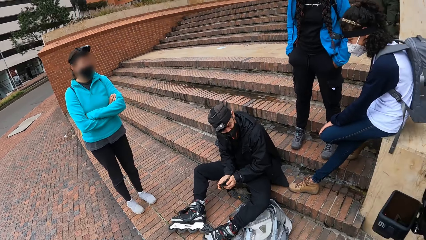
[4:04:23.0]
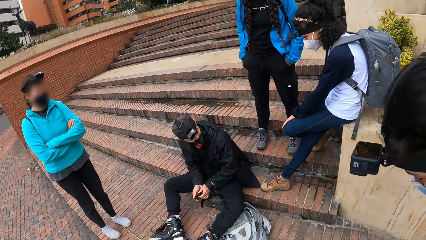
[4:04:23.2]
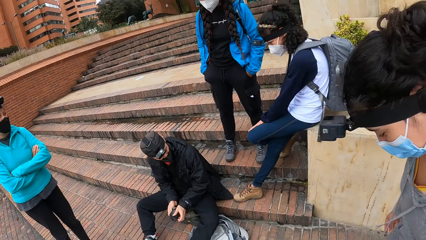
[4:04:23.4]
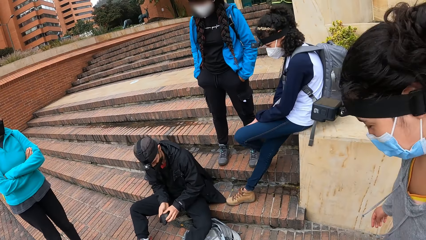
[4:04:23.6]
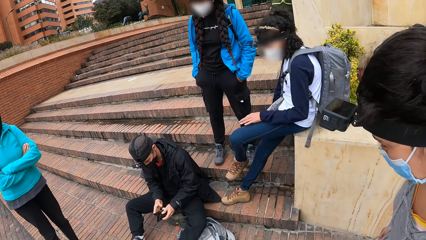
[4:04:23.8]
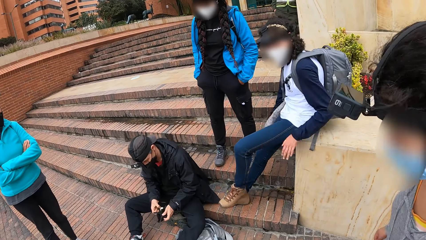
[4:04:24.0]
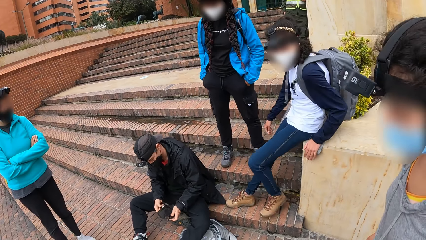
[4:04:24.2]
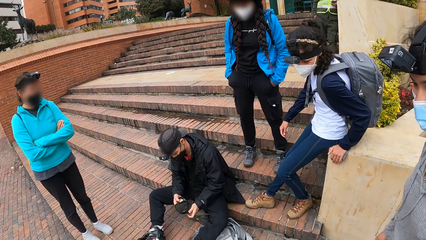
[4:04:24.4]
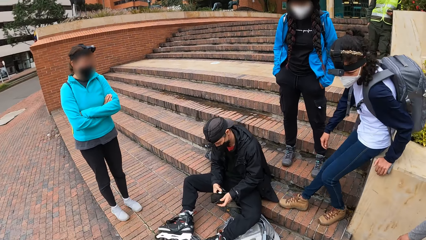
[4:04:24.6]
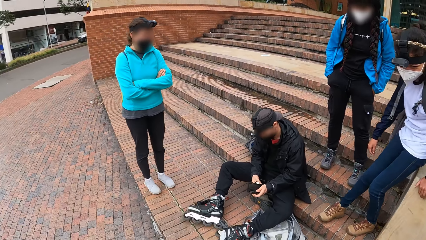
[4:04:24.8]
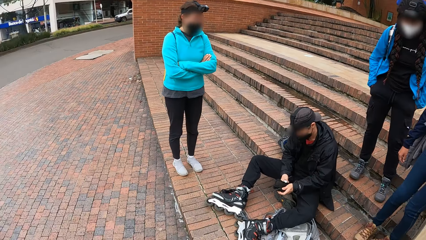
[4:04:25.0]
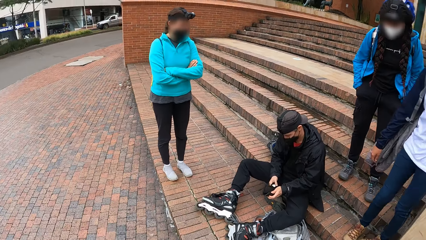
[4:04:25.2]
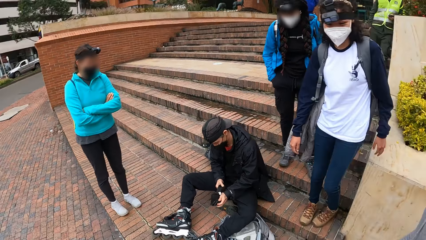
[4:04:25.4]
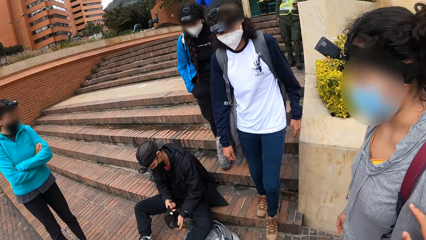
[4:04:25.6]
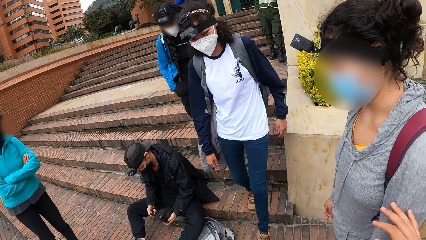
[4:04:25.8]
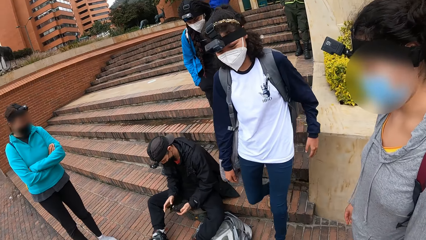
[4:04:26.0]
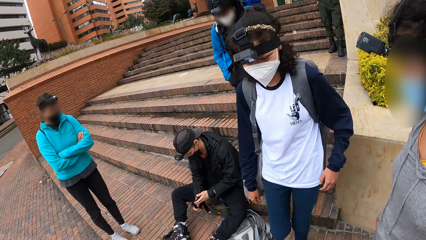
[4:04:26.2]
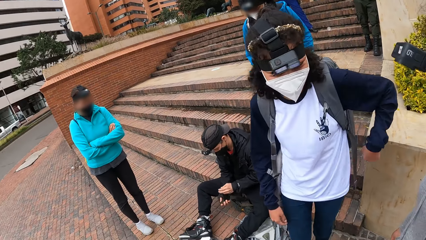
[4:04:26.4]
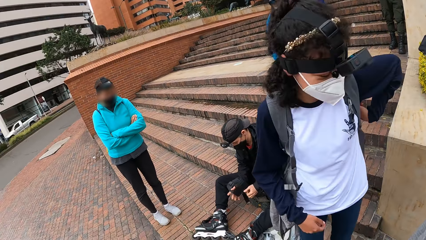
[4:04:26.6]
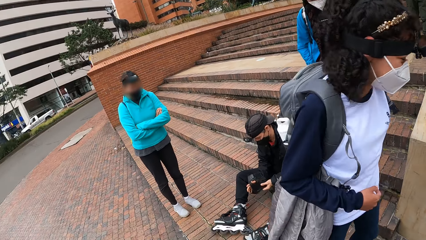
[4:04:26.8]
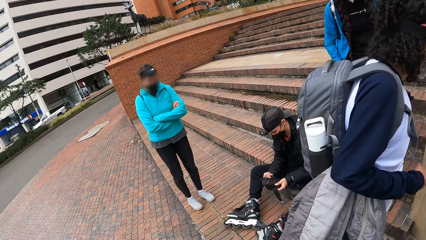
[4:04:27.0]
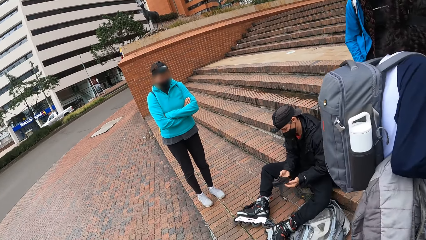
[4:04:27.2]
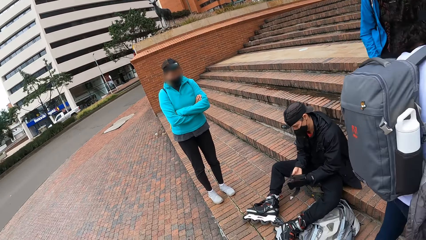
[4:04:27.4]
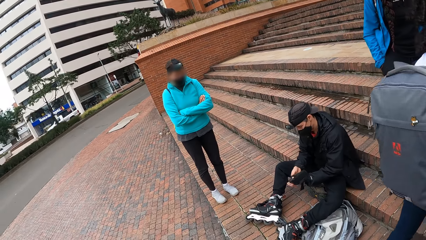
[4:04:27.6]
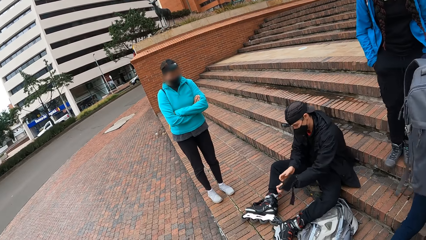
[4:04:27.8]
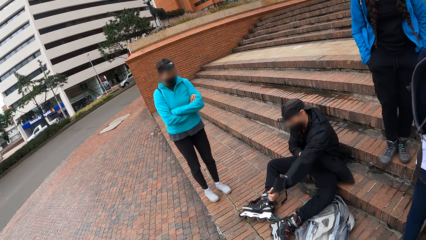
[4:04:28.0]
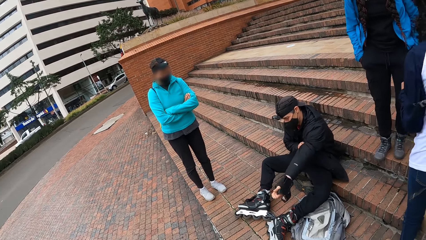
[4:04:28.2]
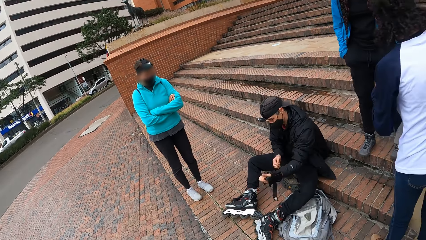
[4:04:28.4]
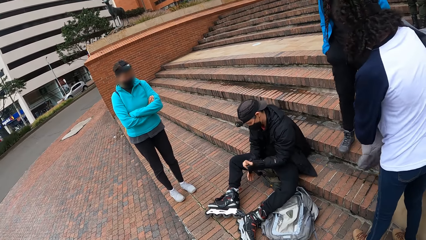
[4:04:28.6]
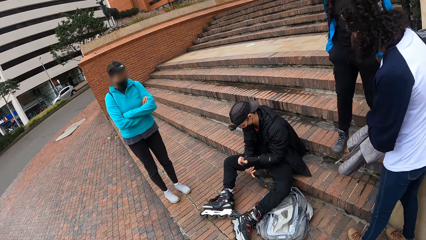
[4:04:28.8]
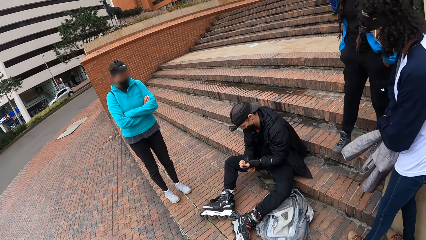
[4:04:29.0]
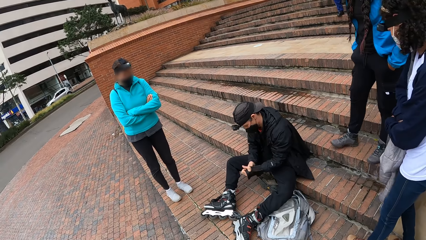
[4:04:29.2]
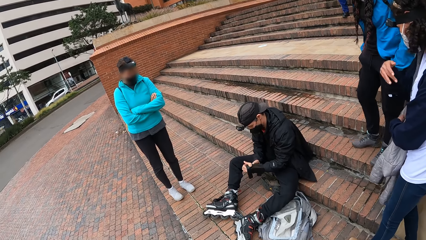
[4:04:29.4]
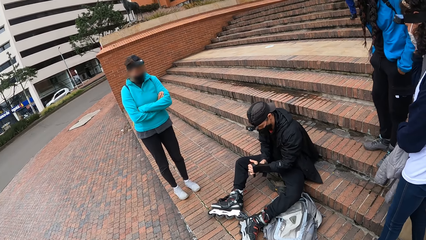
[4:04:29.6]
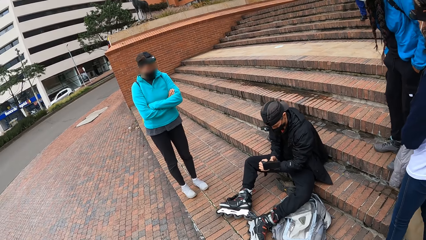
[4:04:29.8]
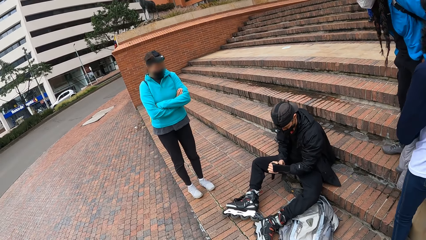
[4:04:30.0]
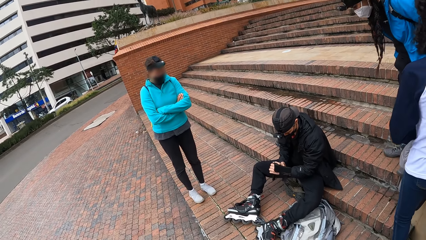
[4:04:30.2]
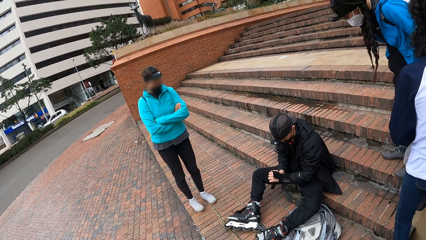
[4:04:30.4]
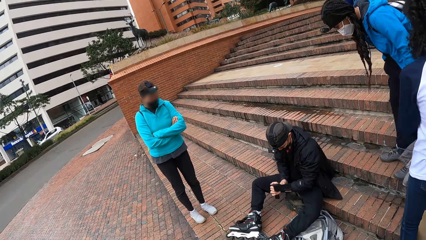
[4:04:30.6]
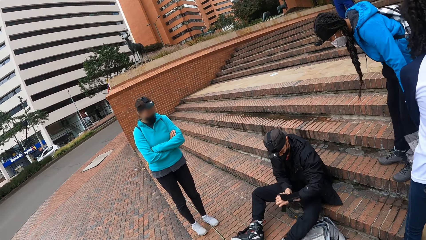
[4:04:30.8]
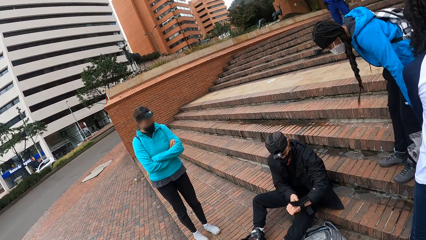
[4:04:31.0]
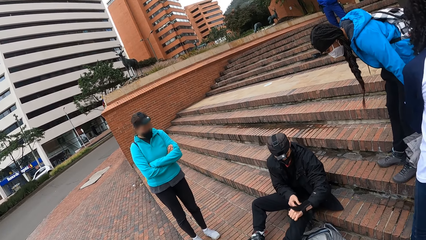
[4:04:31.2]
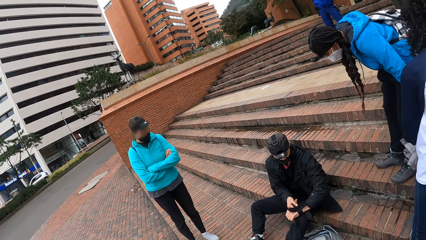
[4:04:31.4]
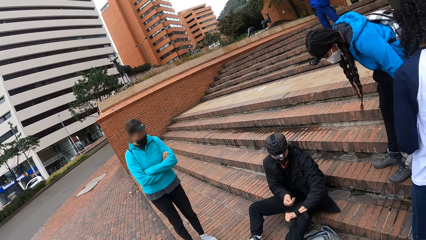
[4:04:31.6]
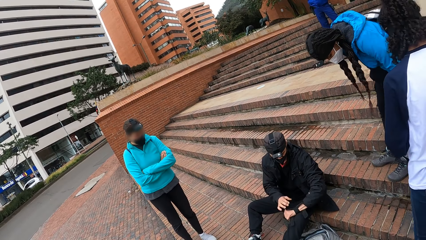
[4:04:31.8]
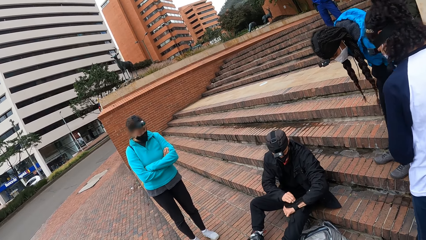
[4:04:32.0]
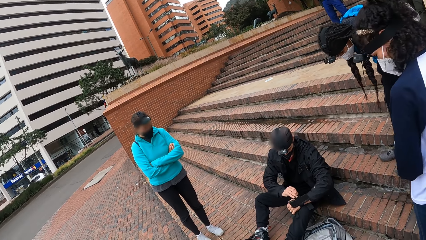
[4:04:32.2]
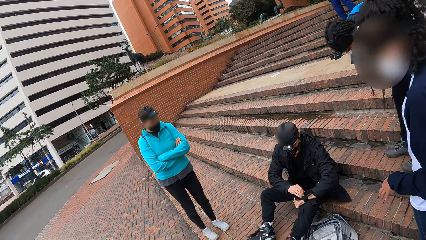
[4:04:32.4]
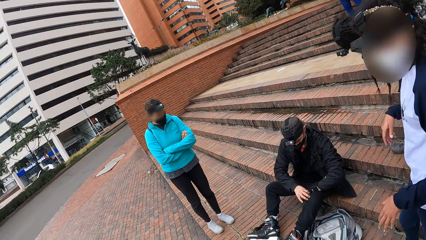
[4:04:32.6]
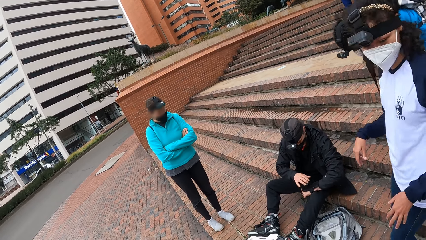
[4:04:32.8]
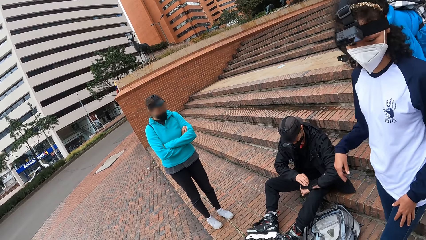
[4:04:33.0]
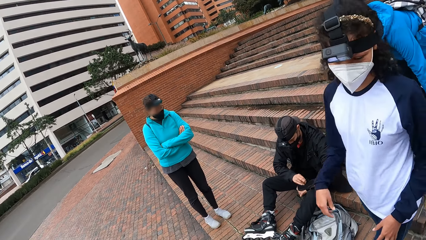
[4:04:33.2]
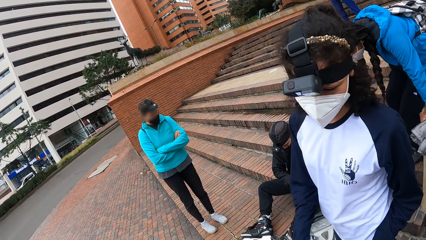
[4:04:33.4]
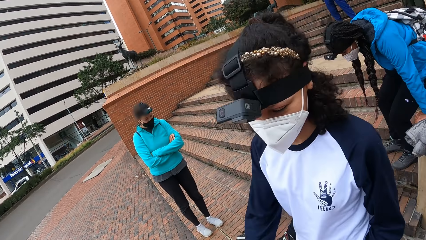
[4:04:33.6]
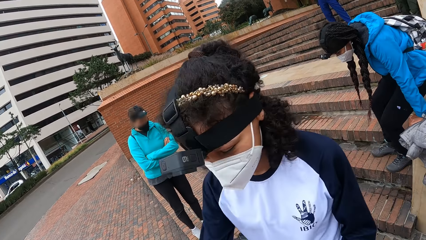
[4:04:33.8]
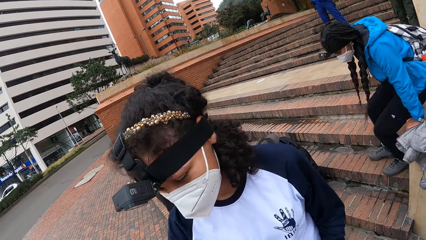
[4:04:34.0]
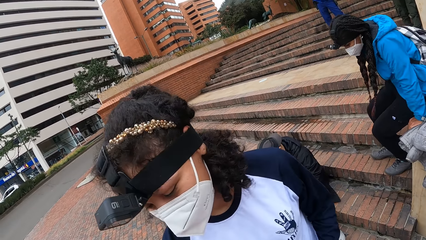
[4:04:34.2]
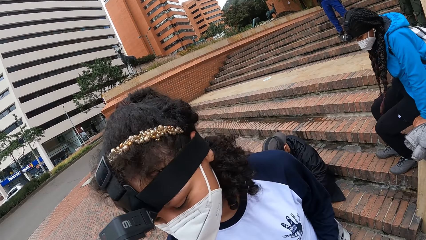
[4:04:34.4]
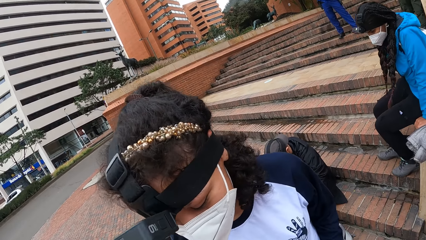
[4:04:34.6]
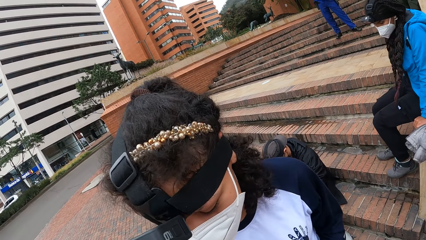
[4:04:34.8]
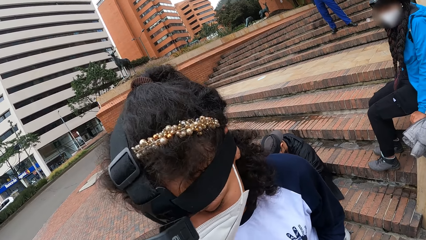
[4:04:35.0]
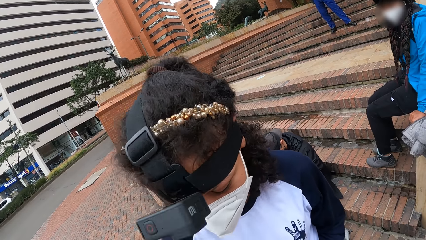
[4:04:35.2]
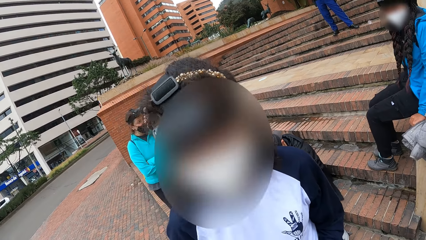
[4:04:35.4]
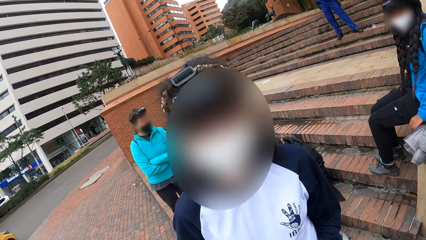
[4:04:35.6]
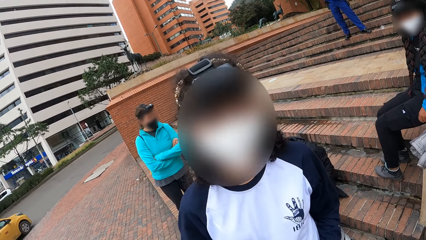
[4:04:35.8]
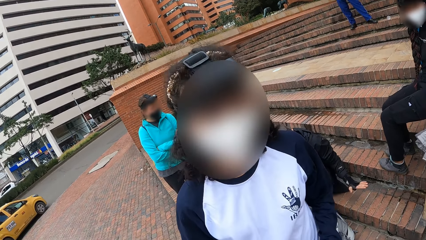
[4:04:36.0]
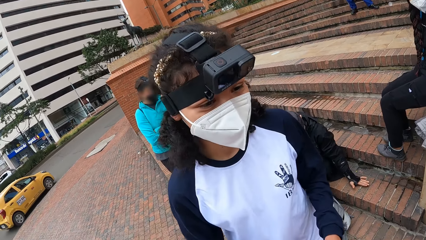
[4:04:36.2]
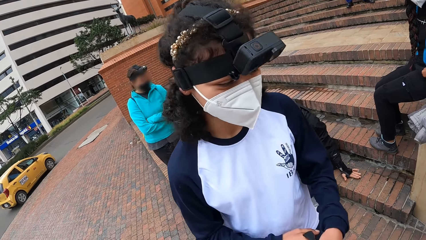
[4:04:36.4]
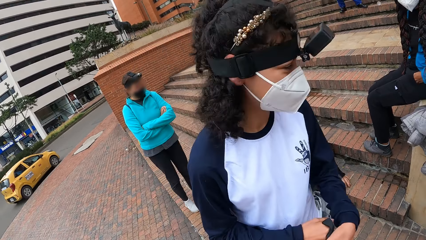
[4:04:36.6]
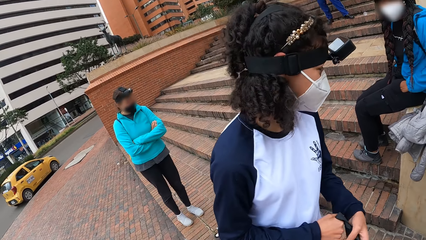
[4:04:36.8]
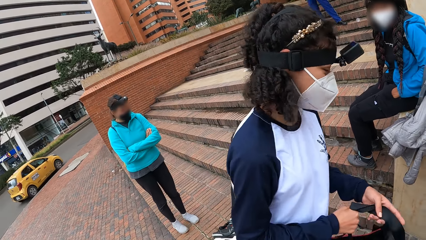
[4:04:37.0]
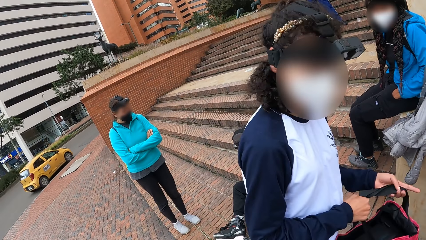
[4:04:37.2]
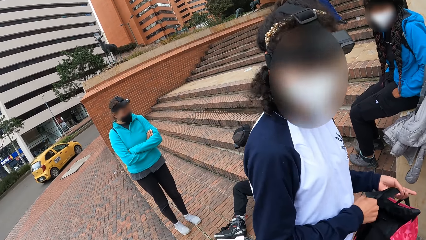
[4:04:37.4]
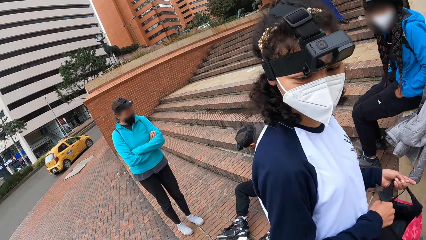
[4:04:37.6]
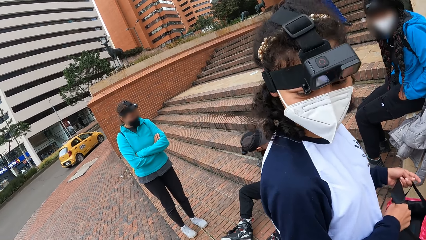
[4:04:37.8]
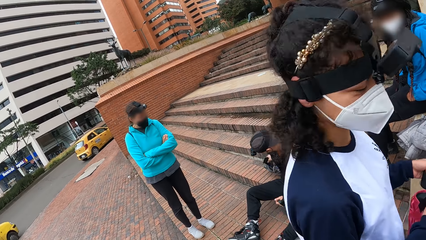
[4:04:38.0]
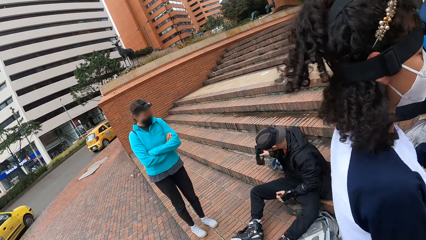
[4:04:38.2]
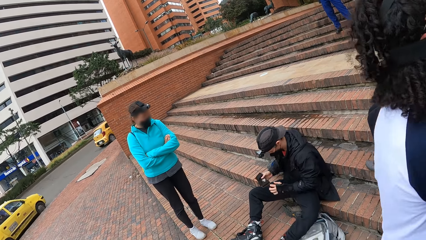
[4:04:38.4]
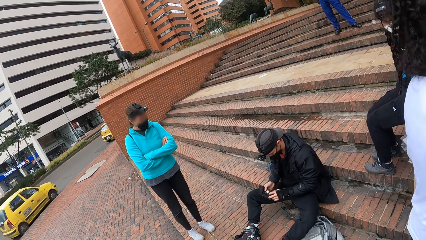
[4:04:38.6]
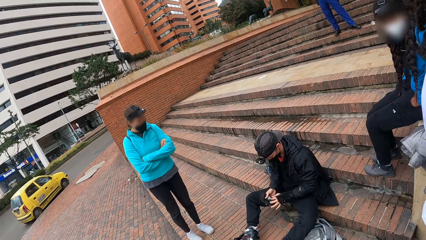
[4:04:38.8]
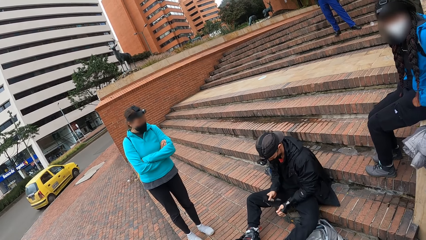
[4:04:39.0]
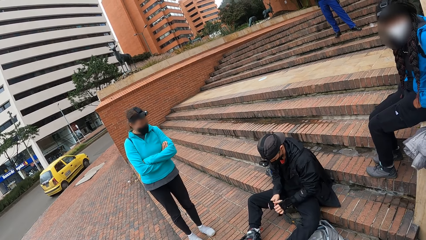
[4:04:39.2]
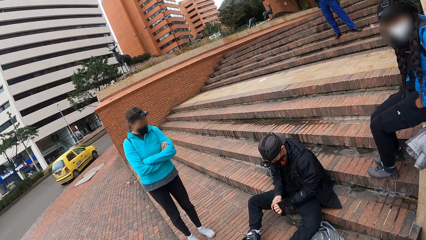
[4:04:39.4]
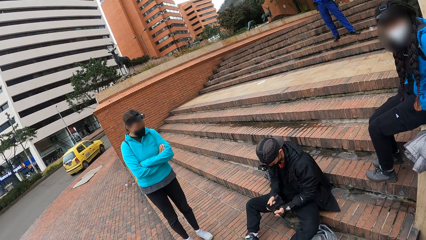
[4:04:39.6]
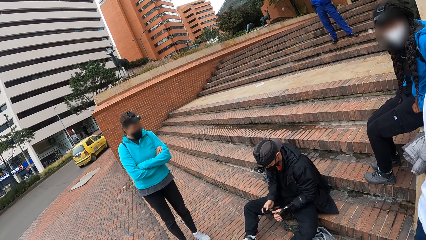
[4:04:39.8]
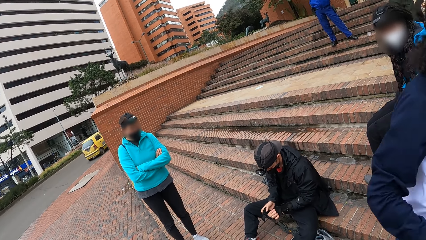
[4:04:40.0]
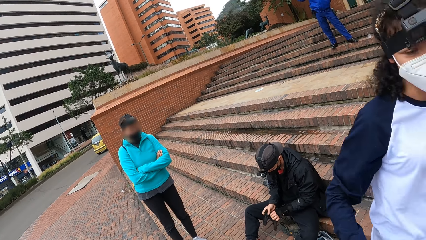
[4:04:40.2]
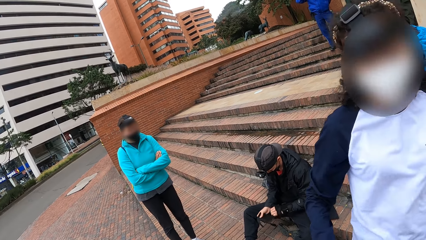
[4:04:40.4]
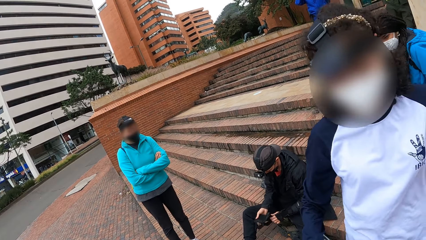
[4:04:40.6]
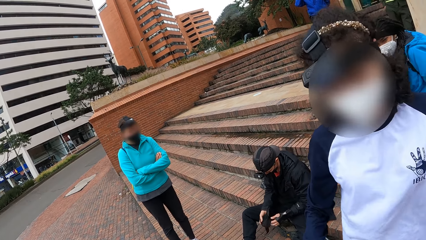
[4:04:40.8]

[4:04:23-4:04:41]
A woman stands up. A man wears the glove on his left hand with his right hand. The woman interacts with the camera wearer. Another woman sits on the fence. The first woman takes a bag from the camera wearer. The man puts his left hand on the staircase. He picks up the glove with his right hand and unhooks the glove with both hands.
